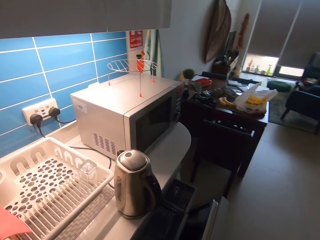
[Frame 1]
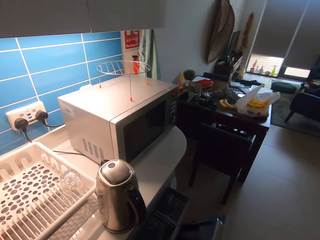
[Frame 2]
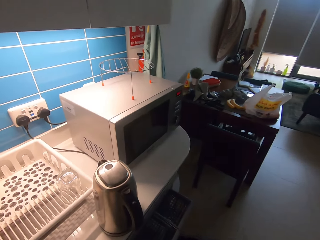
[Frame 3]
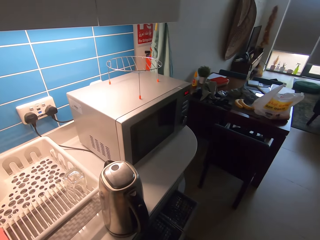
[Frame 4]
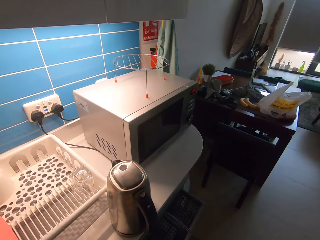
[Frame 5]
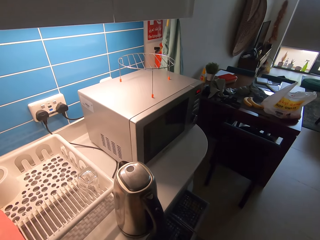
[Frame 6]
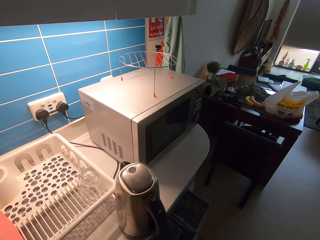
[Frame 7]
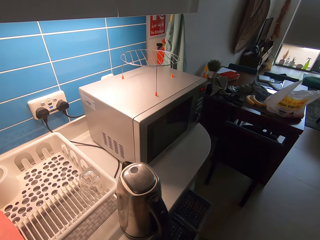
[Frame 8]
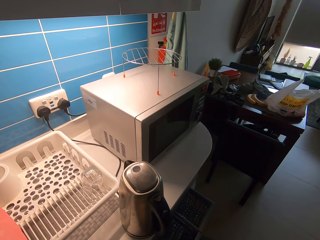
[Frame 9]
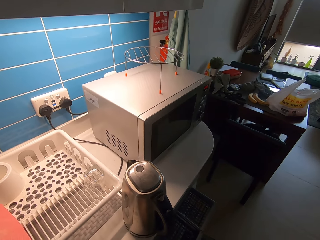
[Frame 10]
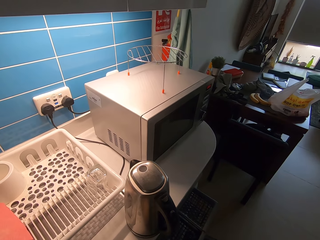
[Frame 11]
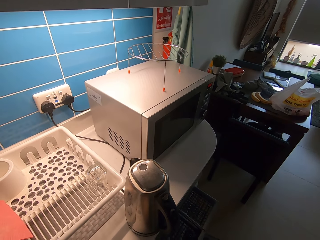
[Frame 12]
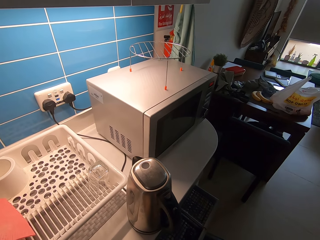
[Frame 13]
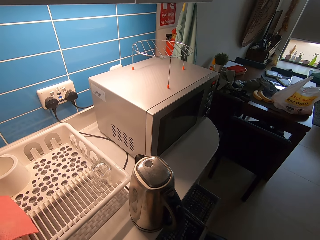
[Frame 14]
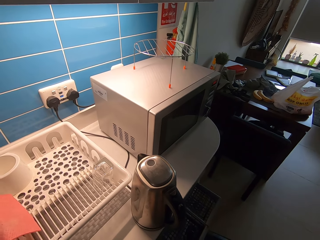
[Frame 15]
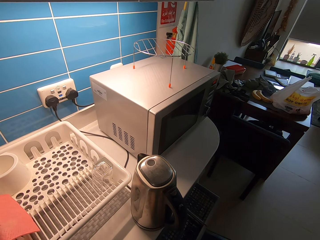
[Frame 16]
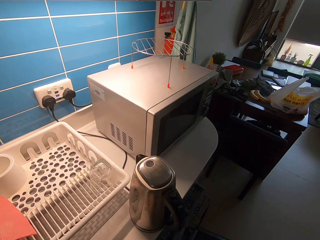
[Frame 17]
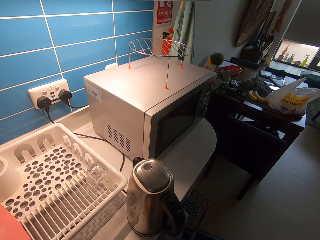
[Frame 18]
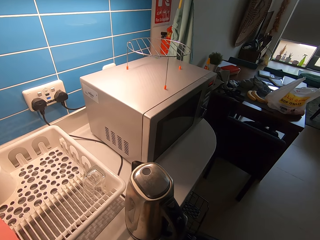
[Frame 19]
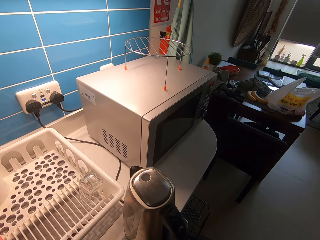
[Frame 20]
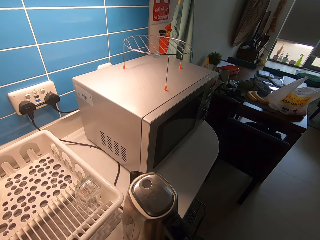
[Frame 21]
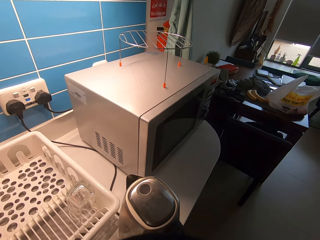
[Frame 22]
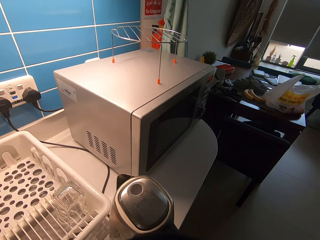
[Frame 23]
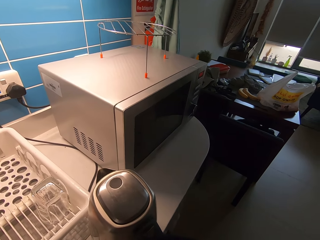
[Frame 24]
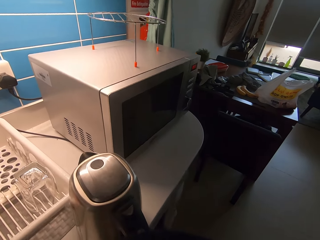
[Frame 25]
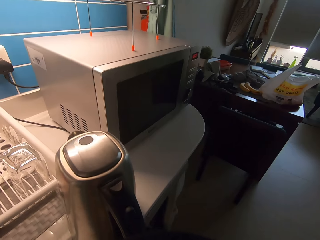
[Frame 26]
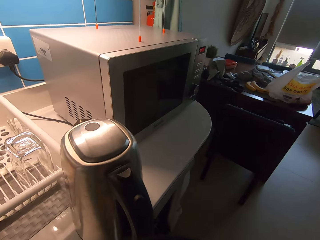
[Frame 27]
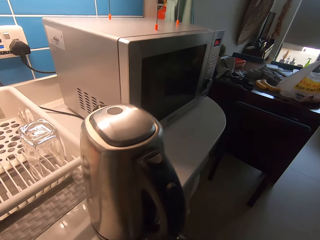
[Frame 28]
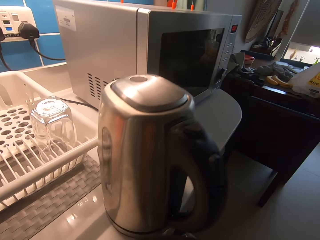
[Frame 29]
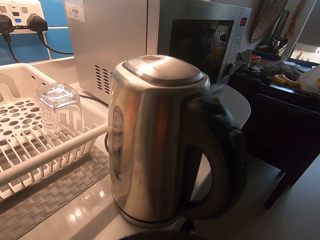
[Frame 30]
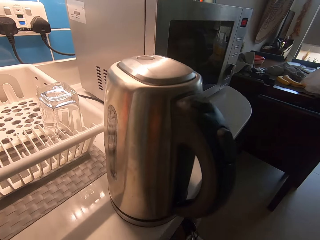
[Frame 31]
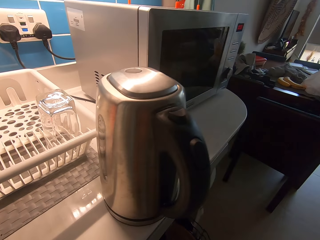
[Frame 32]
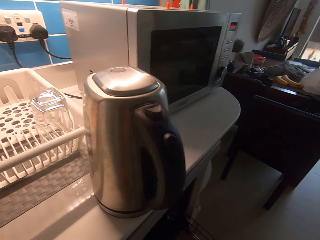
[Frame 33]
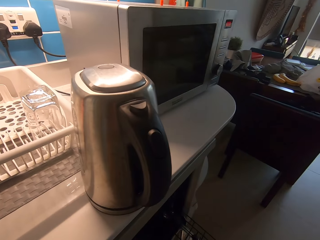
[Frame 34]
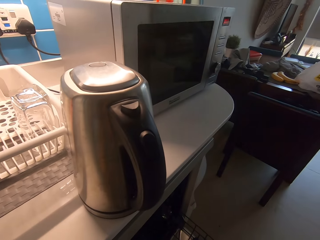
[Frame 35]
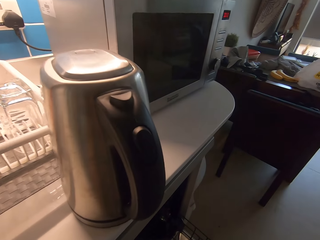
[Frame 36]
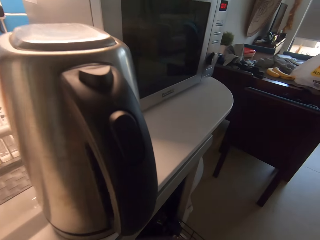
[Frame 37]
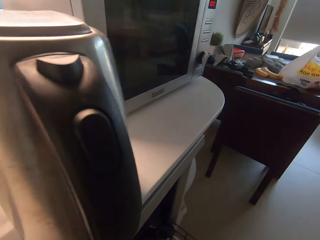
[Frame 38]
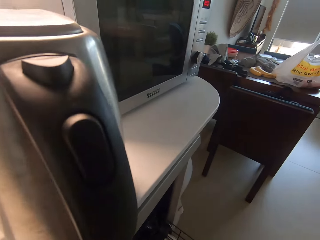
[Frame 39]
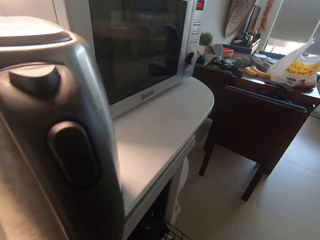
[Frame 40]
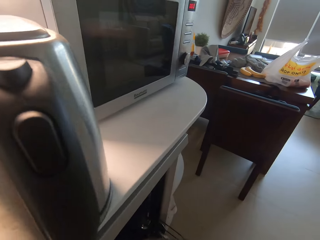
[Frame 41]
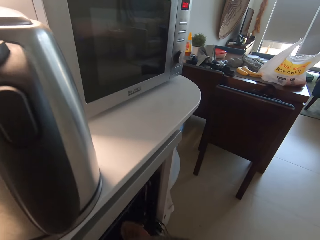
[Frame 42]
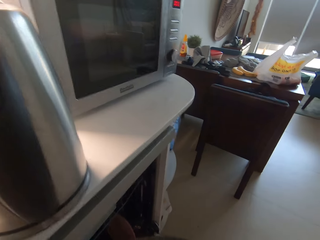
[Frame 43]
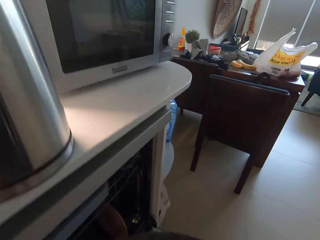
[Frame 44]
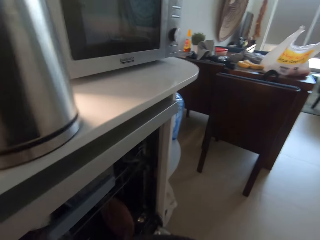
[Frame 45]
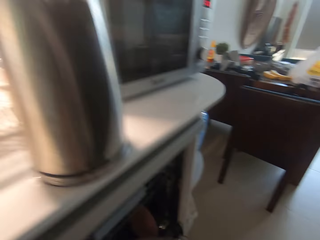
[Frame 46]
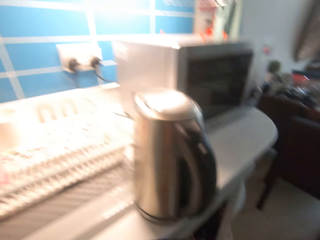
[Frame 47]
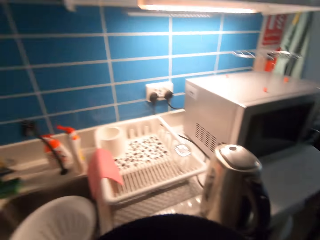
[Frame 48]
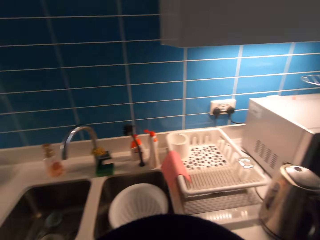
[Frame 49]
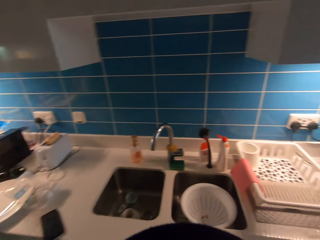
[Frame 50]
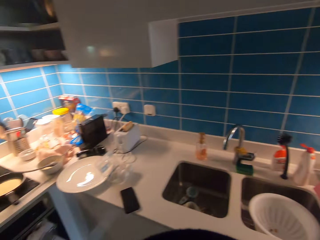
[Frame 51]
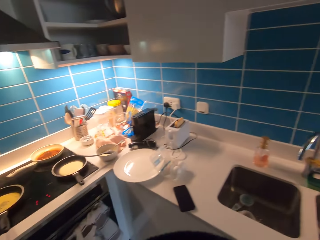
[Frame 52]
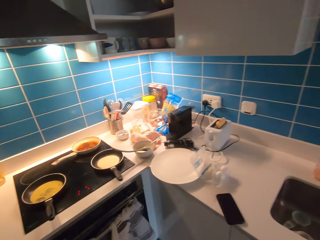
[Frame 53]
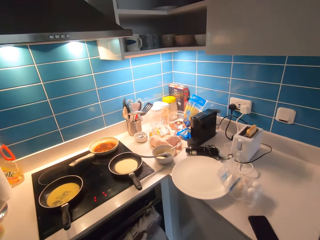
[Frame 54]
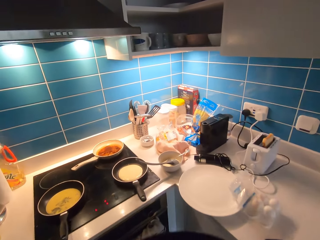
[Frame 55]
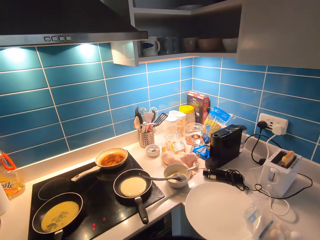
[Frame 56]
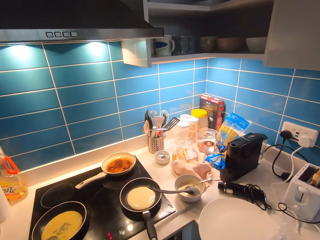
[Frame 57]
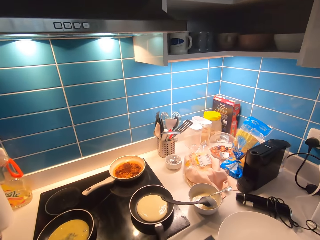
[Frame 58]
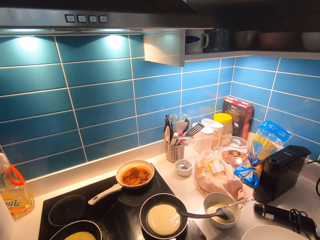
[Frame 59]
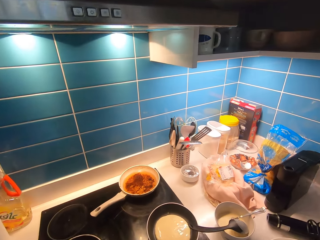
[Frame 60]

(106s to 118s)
The camera wearer opens the dishwasher. They load the dishwasher. They walk to the cooker.

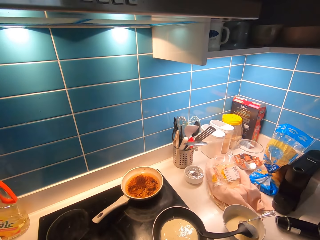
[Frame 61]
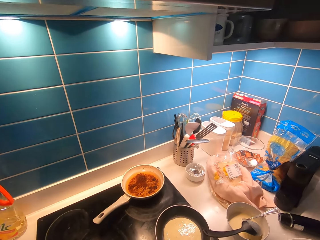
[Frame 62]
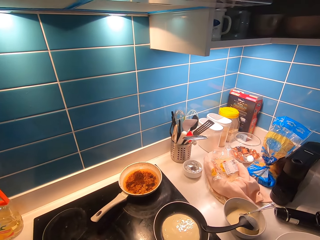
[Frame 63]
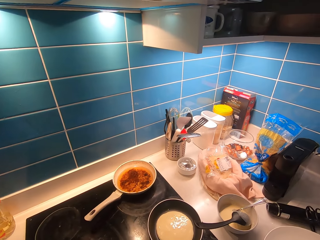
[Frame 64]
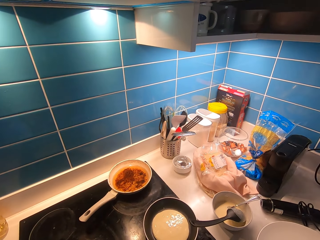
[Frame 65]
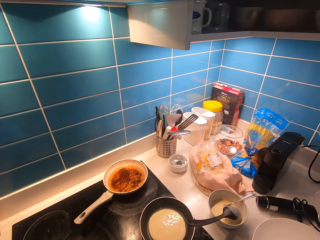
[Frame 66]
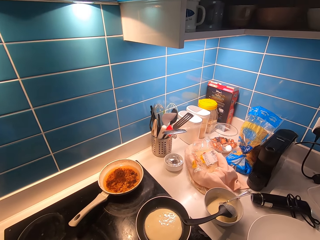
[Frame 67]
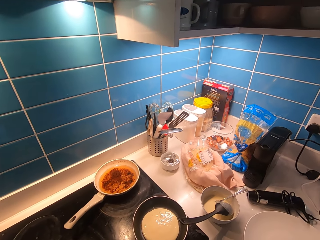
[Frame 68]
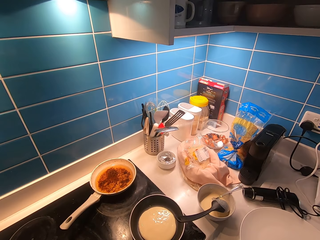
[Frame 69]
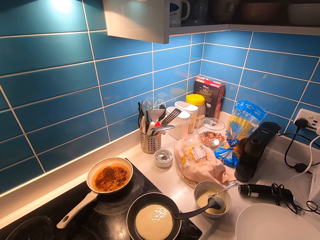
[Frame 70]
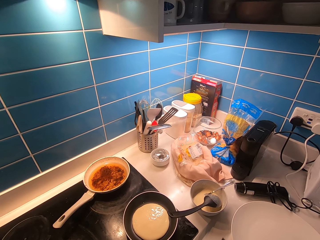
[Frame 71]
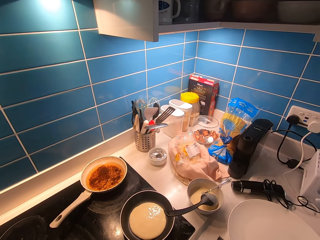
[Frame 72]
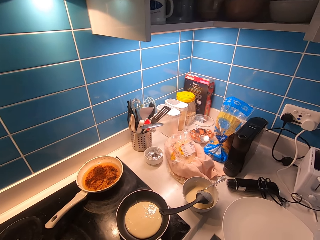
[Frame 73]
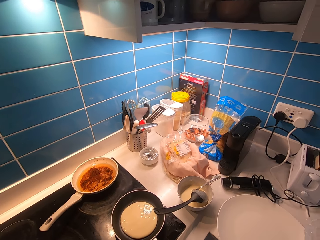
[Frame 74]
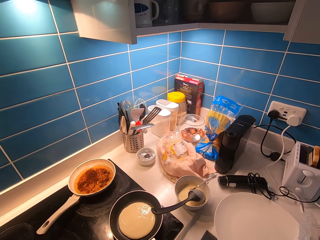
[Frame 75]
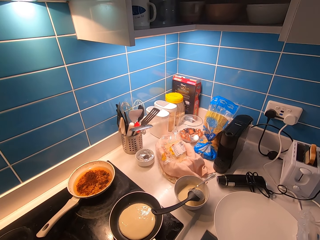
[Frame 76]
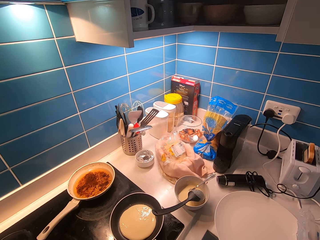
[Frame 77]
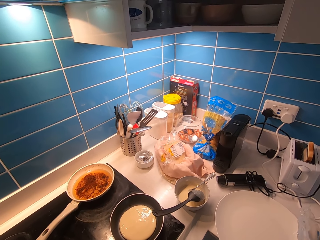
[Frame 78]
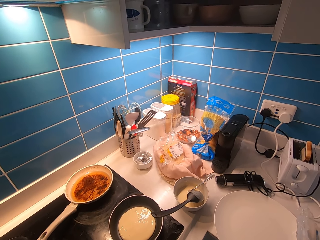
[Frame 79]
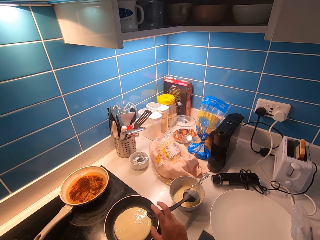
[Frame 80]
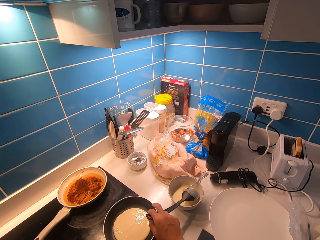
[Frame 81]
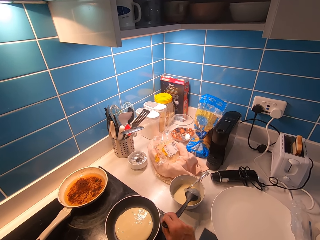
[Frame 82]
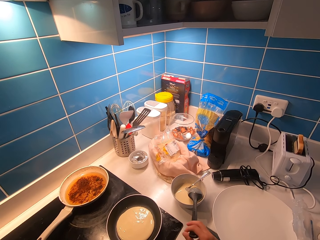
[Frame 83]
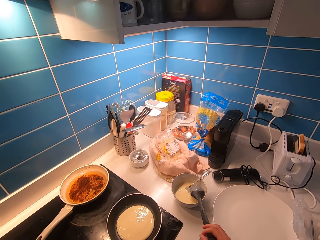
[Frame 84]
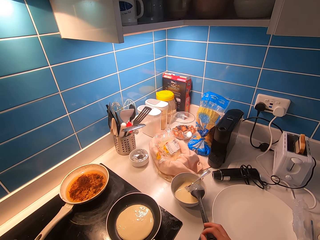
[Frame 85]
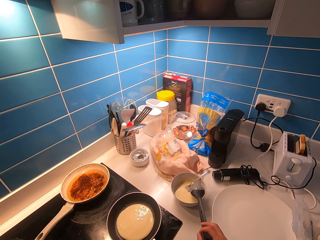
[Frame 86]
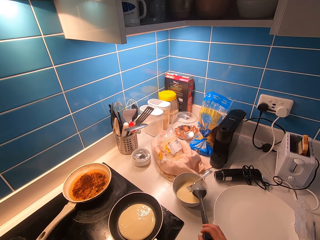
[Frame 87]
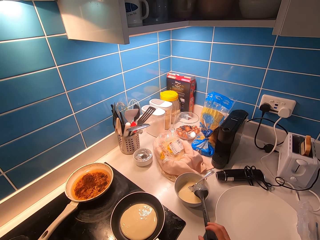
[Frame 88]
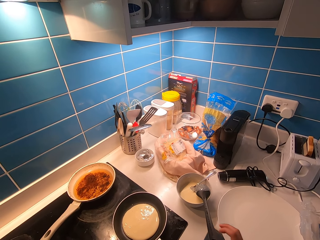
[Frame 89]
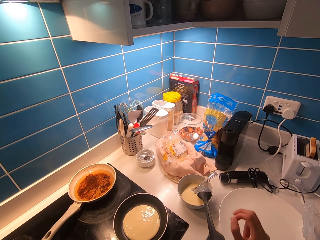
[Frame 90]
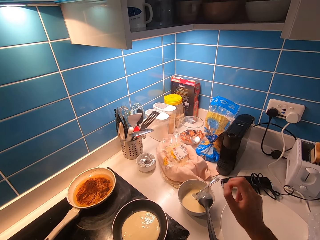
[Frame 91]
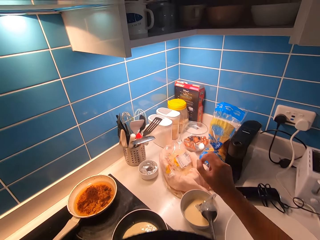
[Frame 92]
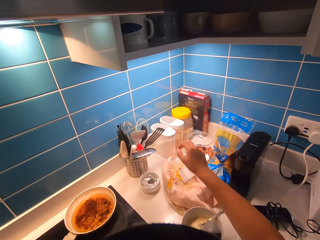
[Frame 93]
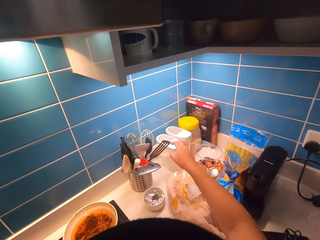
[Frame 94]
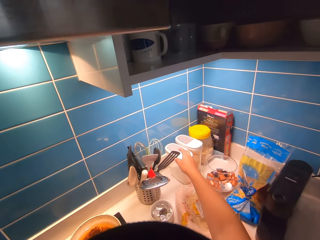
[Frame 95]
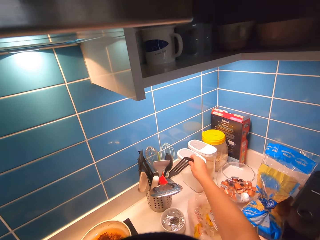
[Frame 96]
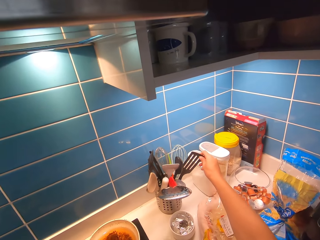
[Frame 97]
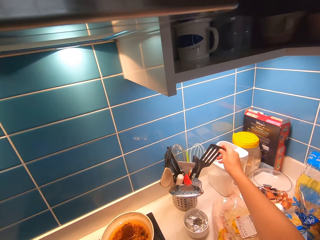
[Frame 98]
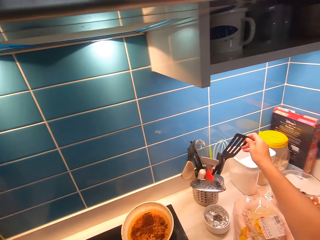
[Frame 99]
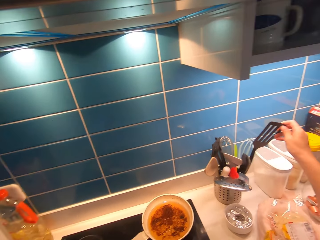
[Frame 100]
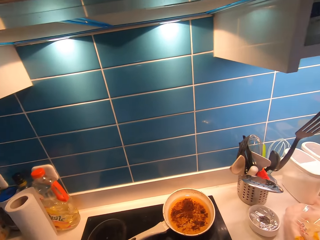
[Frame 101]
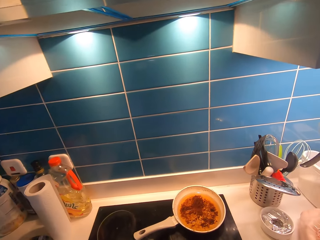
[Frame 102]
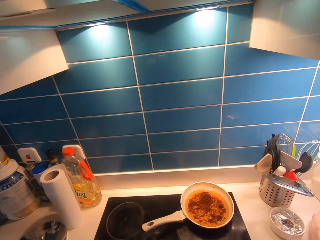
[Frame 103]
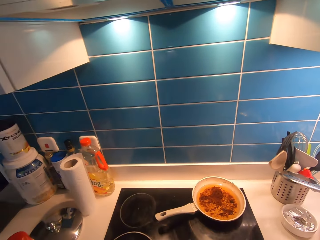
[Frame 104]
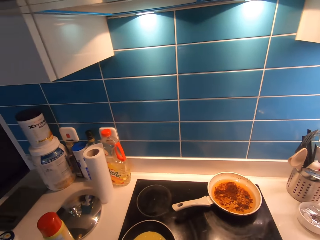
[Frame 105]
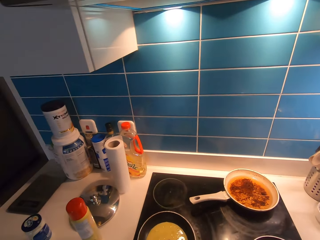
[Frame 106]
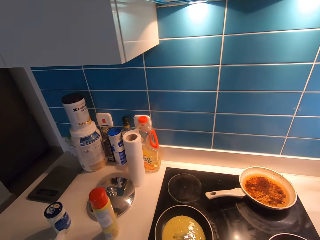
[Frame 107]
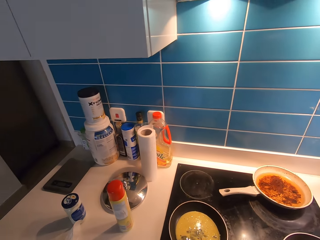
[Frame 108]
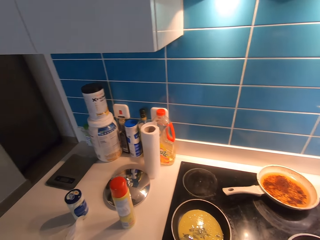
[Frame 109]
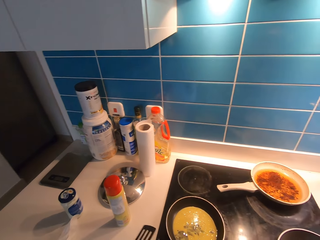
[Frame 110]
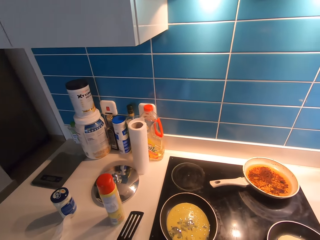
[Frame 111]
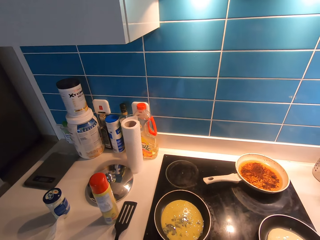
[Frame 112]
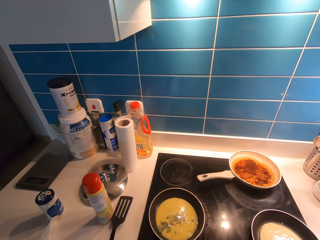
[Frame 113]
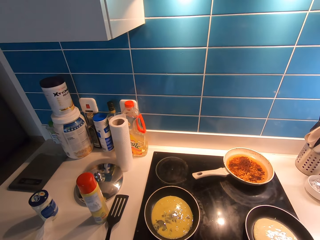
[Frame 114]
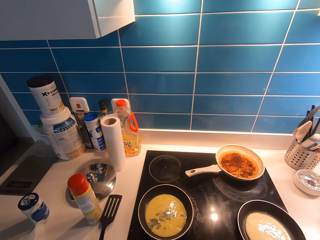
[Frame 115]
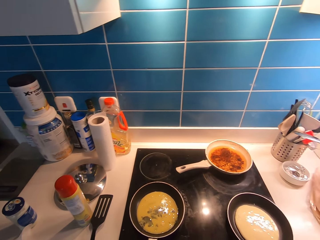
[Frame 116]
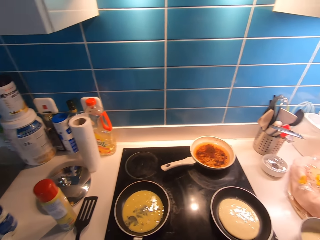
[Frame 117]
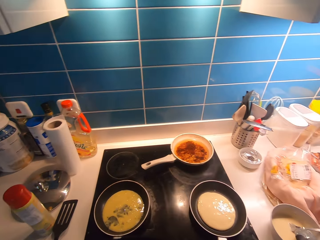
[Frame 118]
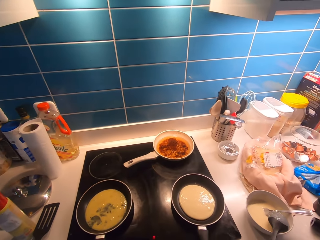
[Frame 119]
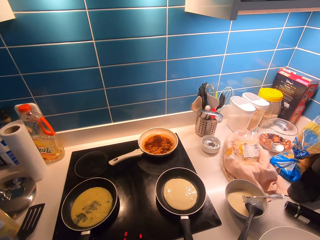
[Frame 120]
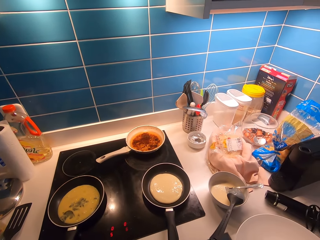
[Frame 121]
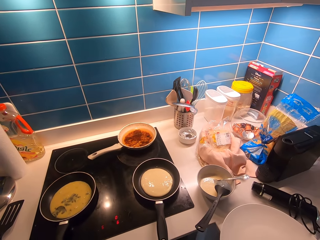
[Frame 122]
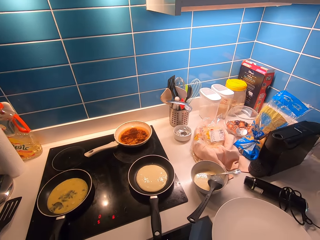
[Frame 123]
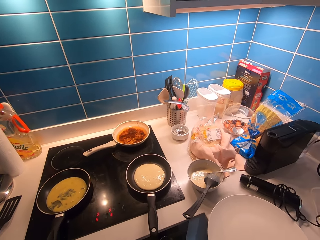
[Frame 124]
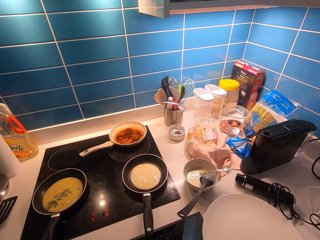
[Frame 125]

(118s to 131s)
The camera wearer looks around. They adjust the position of the spoon in the bowl. They hold the spoon in the paste. They pick up the turner spoon from the spoon holder. They put the turner spoon on the counter. They look around.
